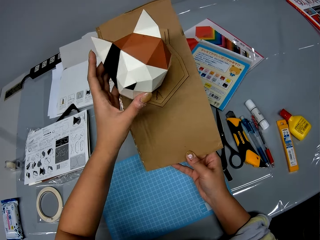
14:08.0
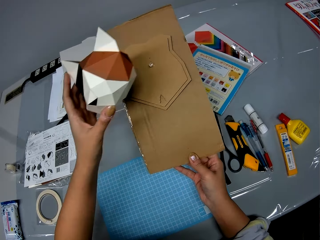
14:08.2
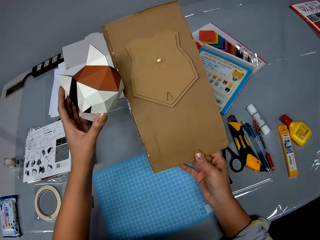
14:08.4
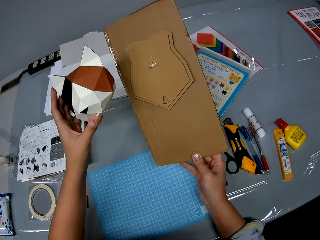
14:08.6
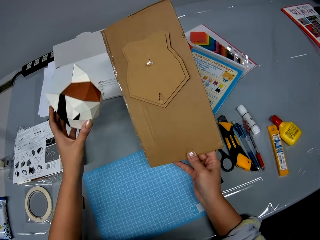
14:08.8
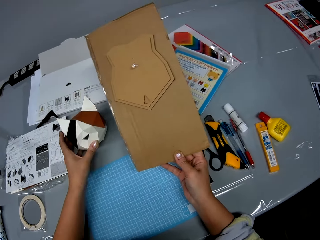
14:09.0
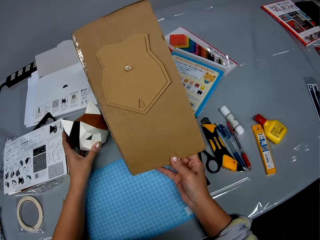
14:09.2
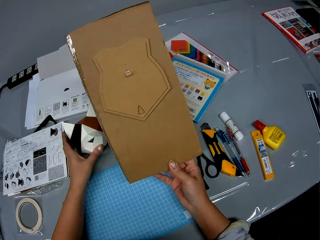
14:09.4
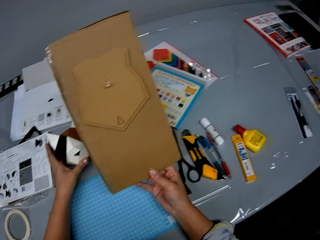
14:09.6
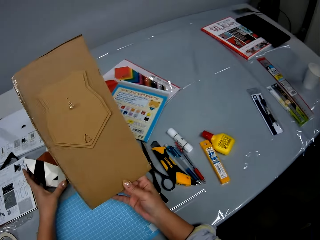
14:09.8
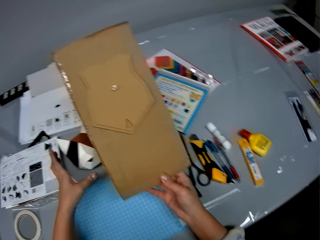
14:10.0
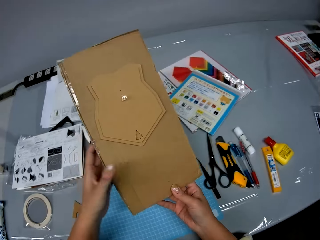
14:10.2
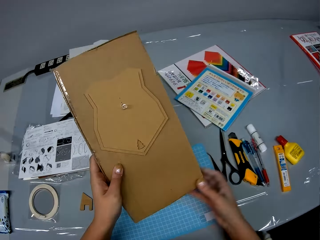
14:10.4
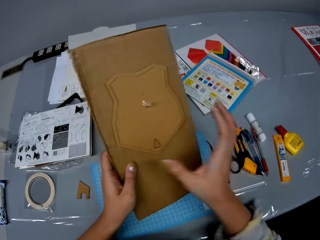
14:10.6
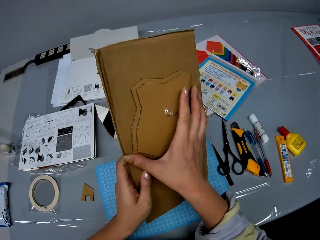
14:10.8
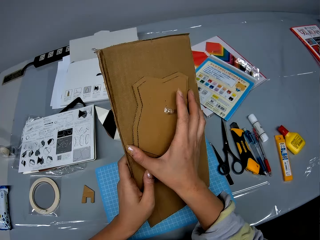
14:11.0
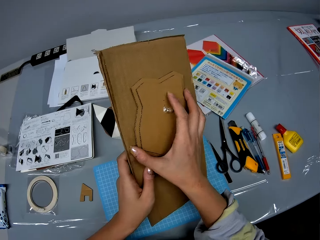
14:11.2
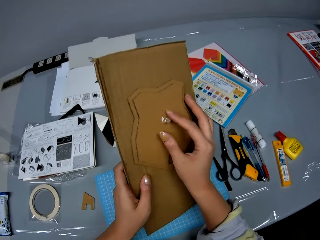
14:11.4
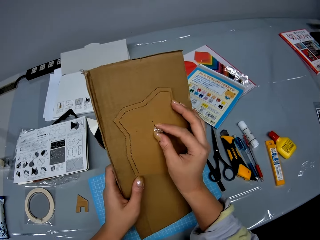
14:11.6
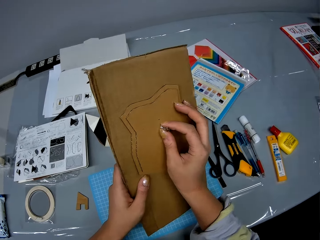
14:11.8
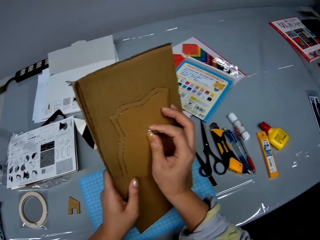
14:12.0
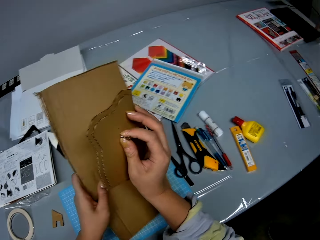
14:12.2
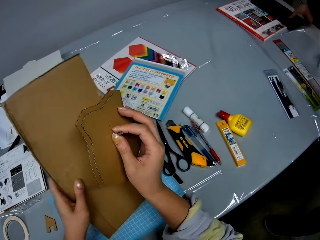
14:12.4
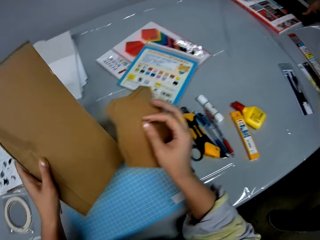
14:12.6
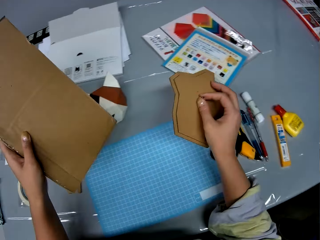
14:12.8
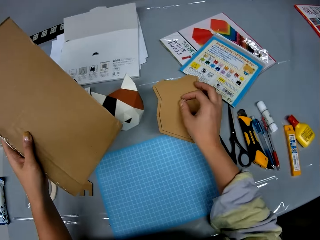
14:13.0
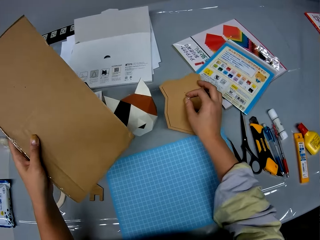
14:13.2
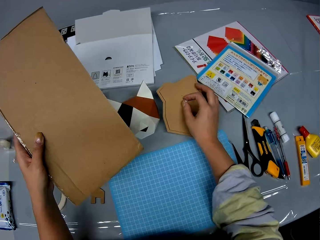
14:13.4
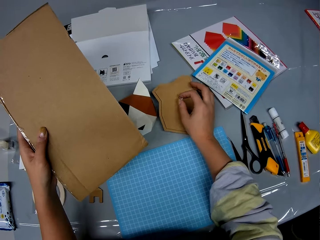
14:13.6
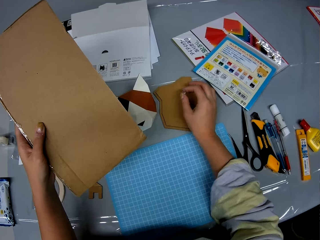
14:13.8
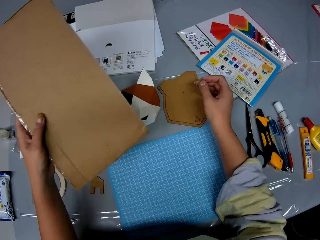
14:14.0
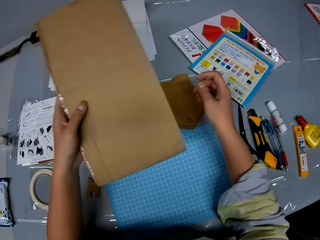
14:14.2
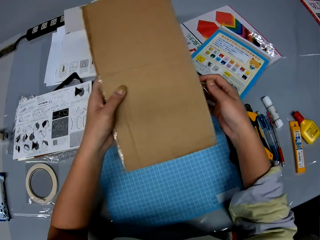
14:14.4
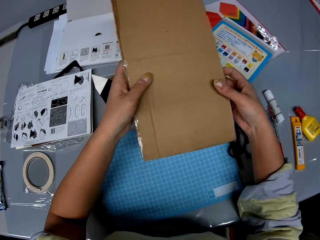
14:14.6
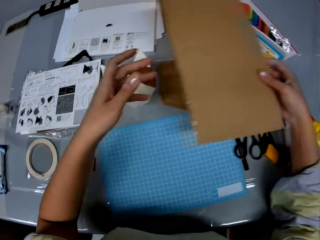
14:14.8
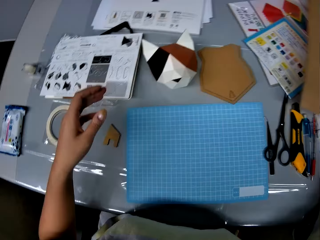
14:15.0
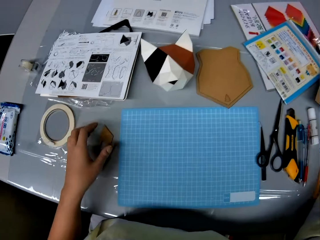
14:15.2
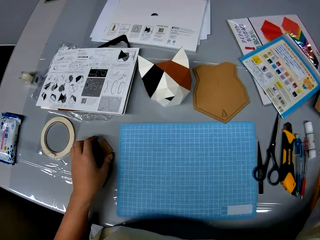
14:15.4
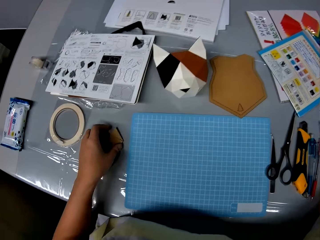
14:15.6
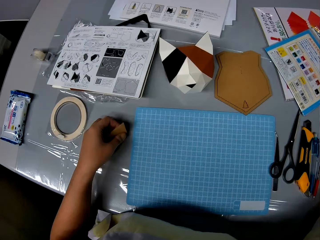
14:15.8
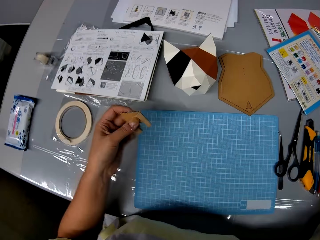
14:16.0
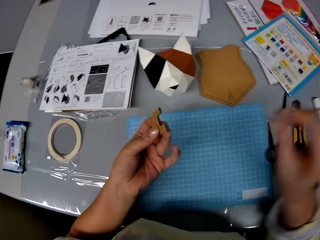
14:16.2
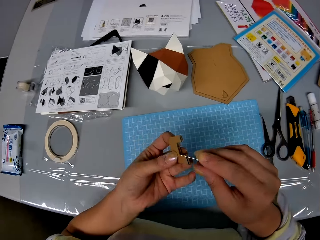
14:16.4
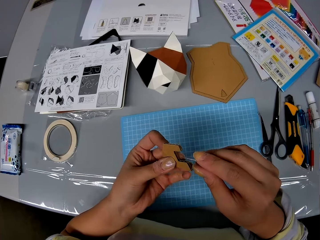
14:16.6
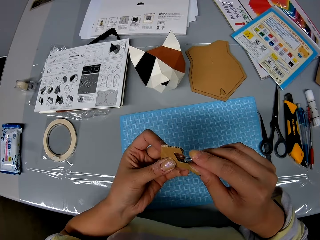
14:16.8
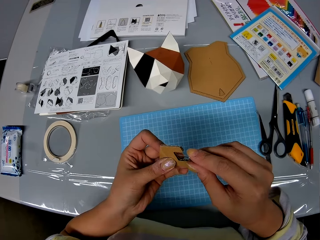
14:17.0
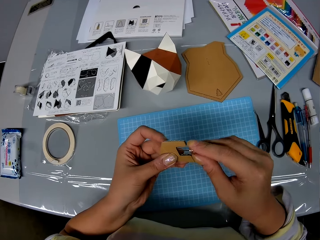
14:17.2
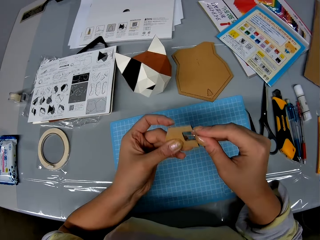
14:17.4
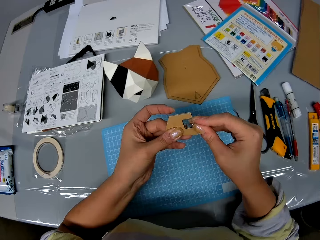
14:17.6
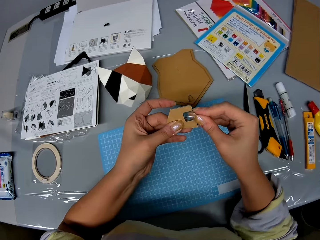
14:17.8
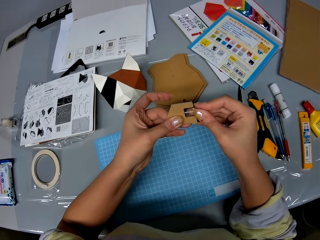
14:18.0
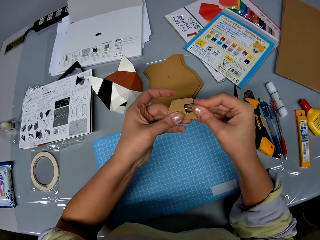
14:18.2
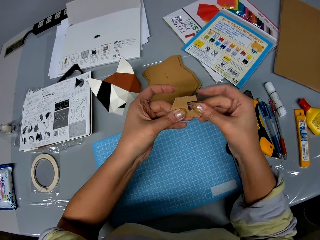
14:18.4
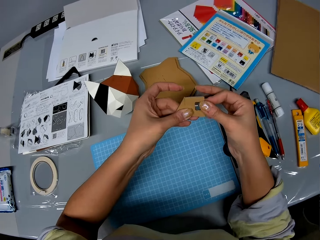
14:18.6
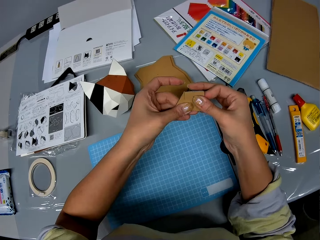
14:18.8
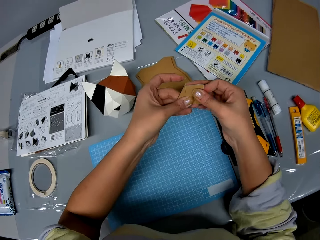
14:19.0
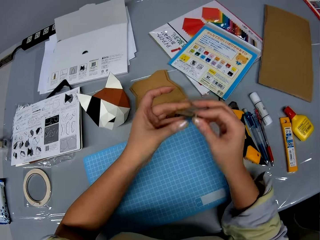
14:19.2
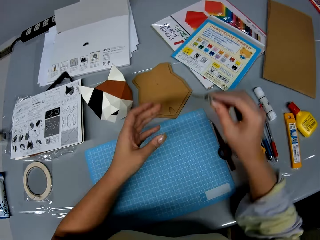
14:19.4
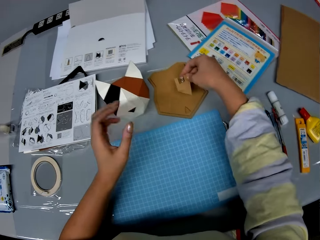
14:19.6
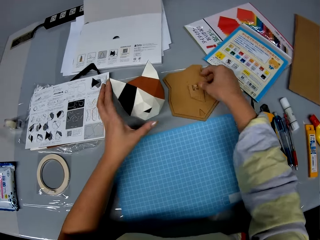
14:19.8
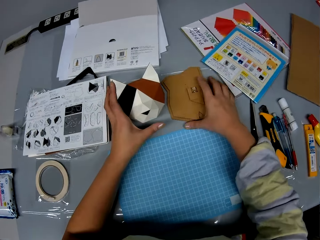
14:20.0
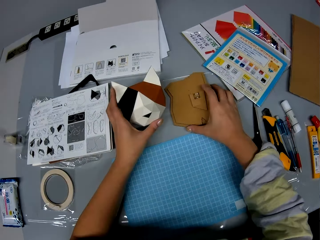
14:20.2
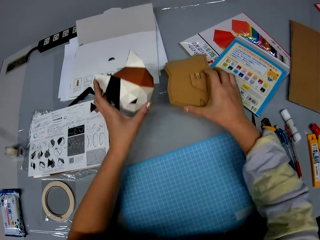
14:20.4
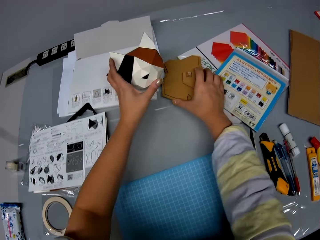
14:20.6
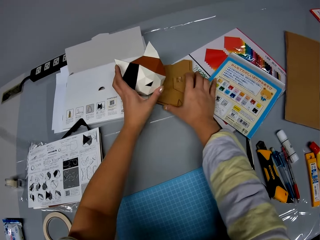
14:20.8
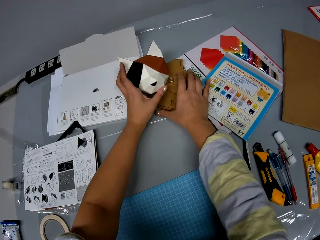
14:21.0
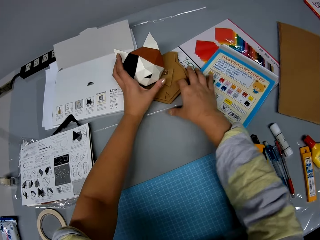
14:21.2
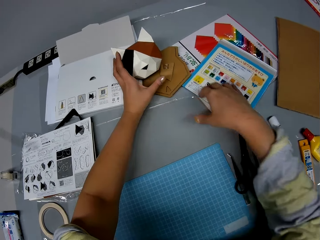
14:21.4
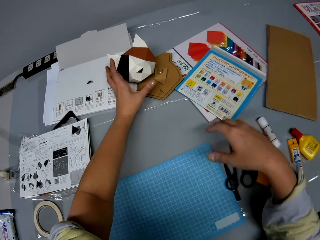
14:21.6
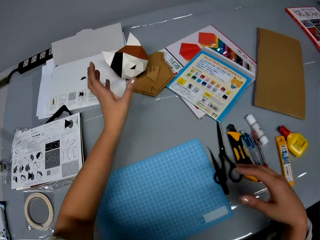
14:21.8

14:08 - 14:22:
The camera wearer puts the model on the table. A man converses with the camera wearer. The camera wearer holds the cardboard box or corrugated paper. She transfers the corrugated paper and the corrugated paper craft from her right hand to her left hand. She touches the model. She removes the corrugated paper craft from the corrugated paper. She touches the pin. She drops the corrugated paper craft on the table. She removes the pin from the corrugated paper craft. She transfers the corrugated paper from her left hand to her right hand. She drops the corrugated paper on the table. She picks up the piece of the corrugated paper craft or model piece from the table. She inserts the pin into the piece of the corrugated paper craft. She passes the model piece to the right hand. She drops the piece of the corrugated paper craft on the corrugated paper craft. She picks up the model. She moves the craft animal head or model, the piece of the corrugated paper craft and the corrugated paper craft backward on the table. She lifts the model. She puts the model piece and the model on the table.

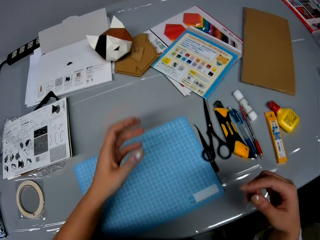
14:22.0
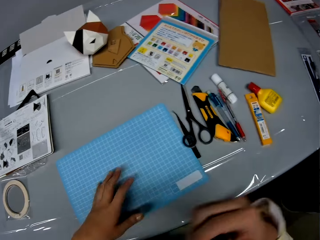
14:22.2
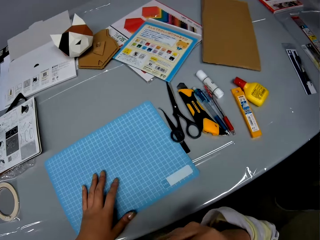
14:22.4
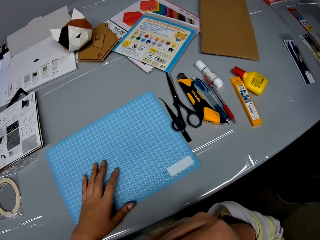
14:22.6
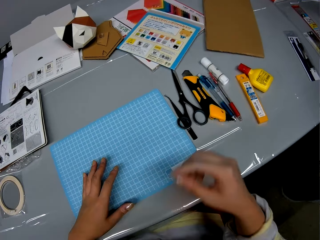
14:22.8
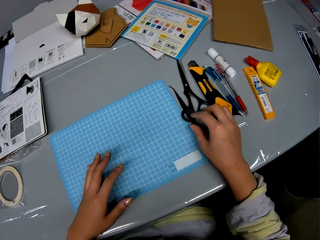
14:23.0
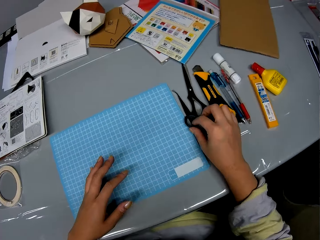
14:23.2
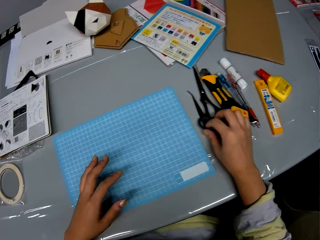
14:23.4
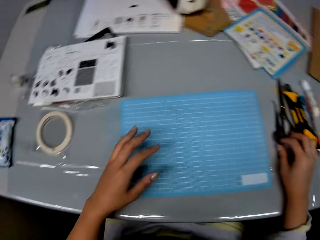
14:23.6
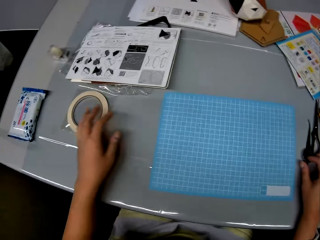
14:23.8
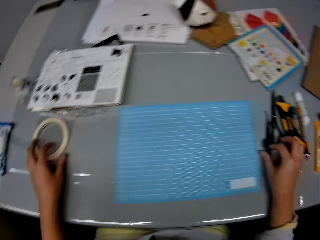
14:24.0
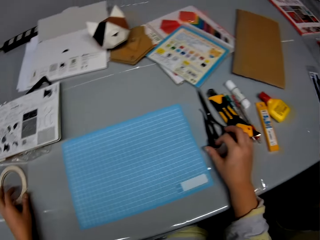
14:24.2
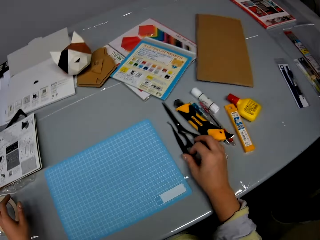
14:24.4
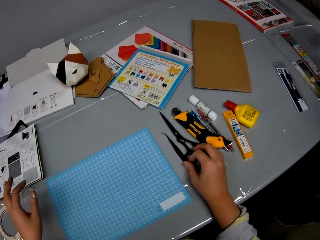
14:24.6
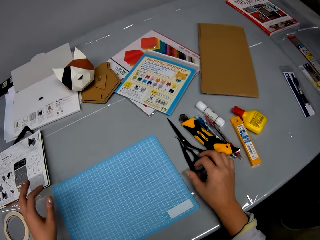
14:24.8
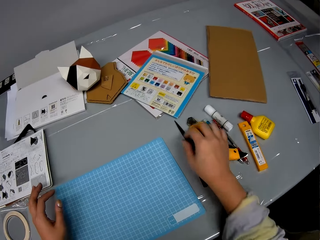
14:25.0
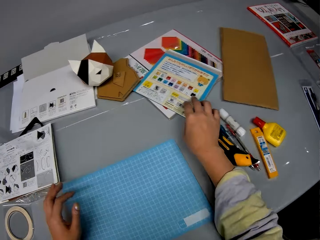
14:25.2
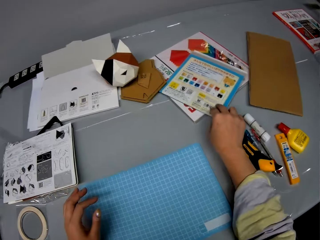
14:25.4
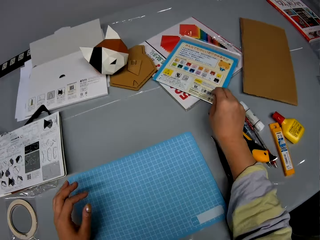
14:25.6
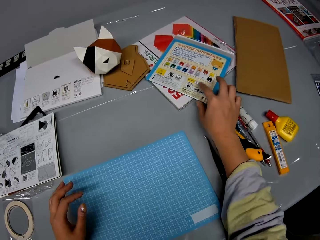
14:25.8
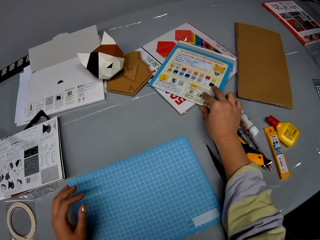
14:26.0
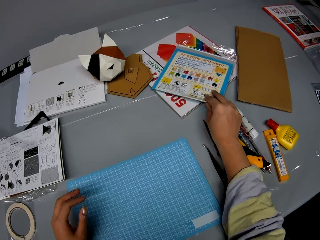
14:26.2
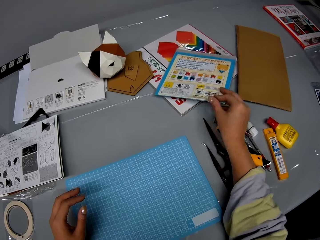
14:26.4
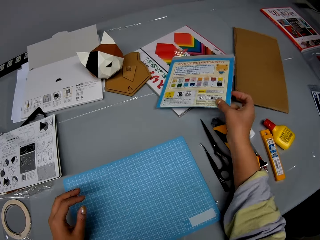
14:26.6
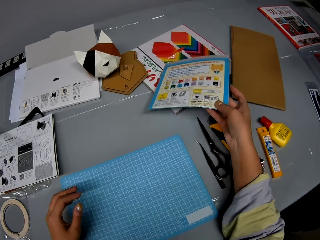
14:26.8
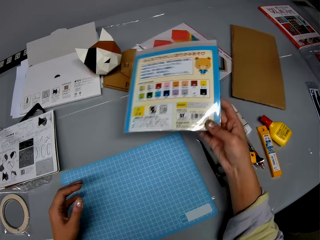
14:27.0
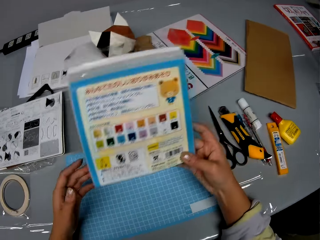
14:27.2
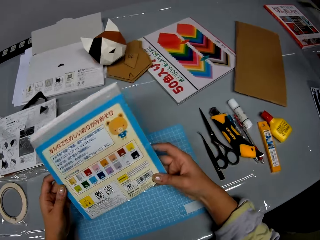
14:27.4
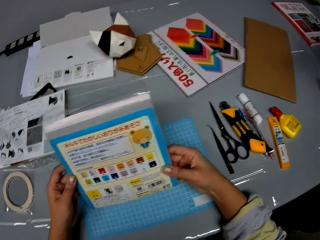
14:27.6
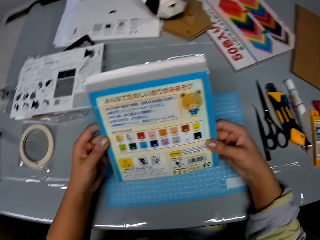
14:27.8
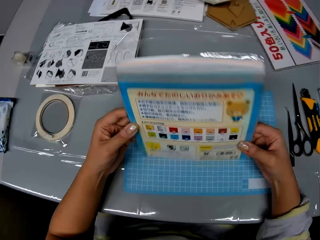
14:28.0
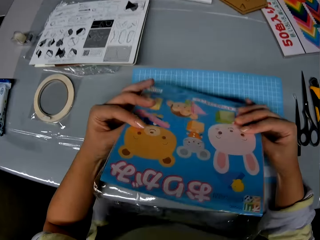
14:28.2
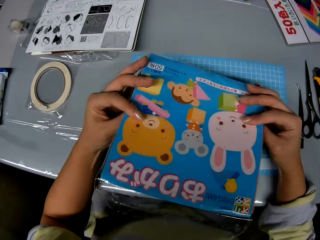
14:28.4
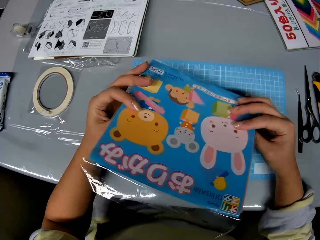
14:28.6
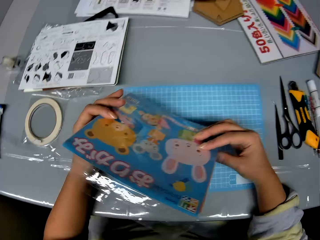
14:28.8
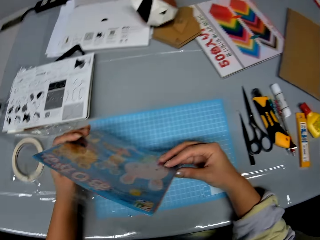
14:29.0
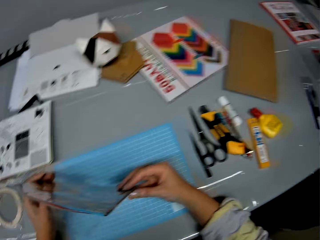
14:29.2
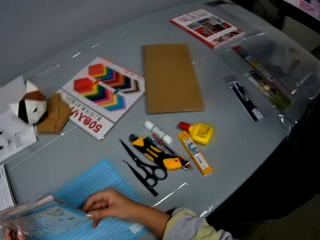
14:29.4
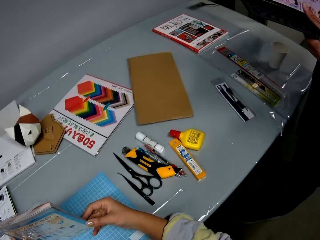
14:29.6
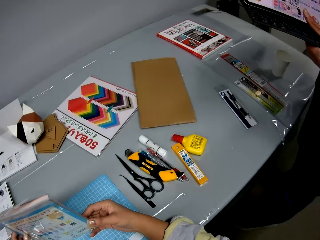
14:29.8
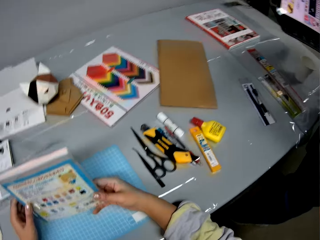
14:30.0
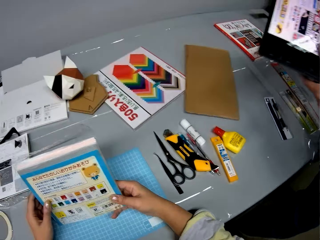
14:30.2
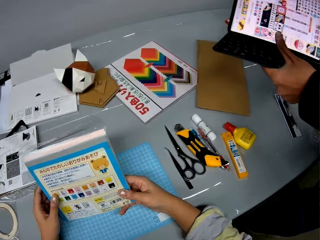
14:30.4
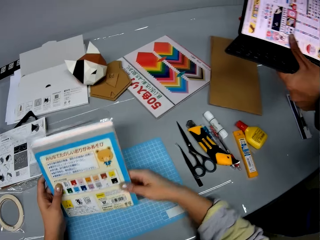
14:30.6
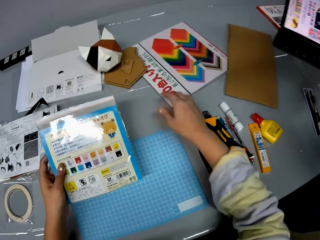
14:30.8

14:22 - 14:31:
The camera wearer lifts up her right hand. She touches a blue table mat with her left hand. She moves a pair of scissors with other items on the table with her right hand. She touches the masking tape. She lifts up a pack of craft papers from the table. She holds the pack of craft papers with both hands. She looks at the papers. A man converses with the camera wearer. The man instructs the camera wearer with the hands. The man with a laptop in his hand interacts with the camera wearer.
